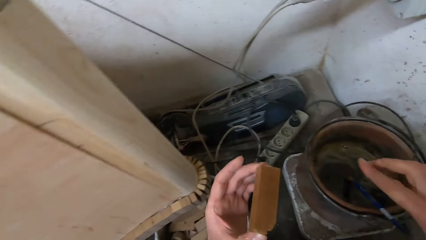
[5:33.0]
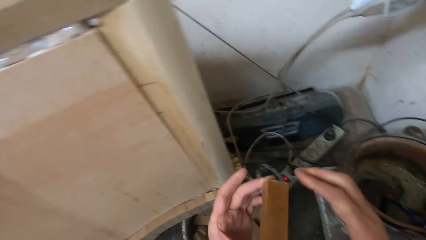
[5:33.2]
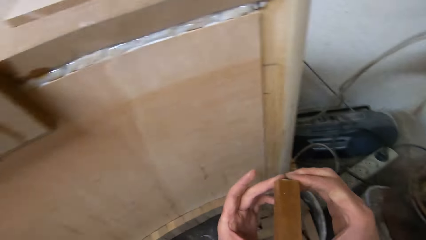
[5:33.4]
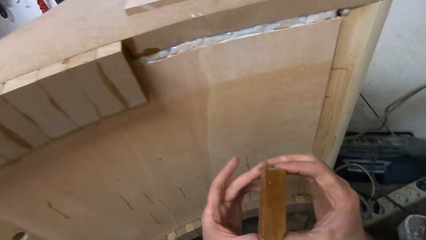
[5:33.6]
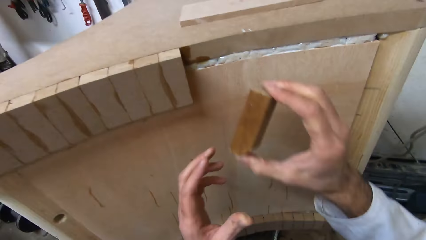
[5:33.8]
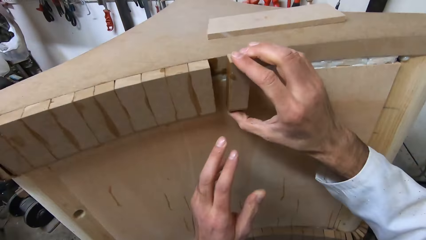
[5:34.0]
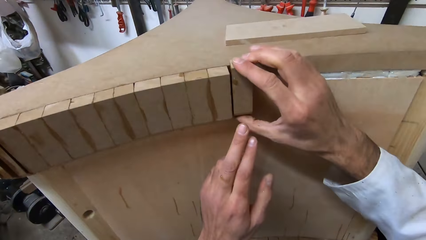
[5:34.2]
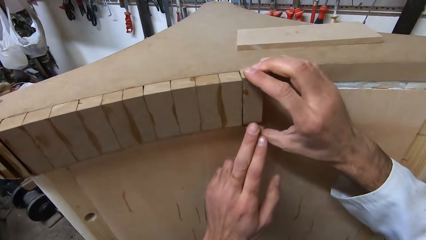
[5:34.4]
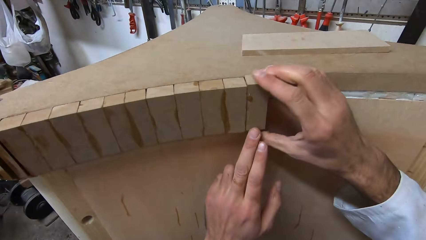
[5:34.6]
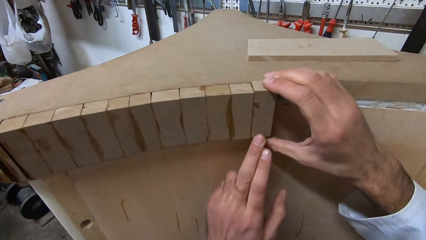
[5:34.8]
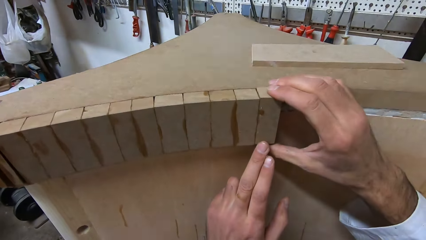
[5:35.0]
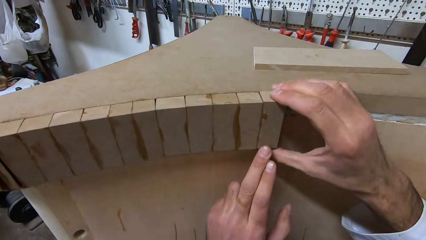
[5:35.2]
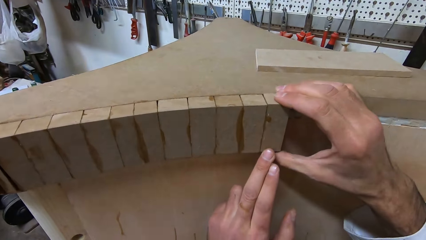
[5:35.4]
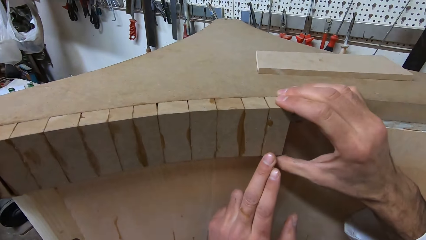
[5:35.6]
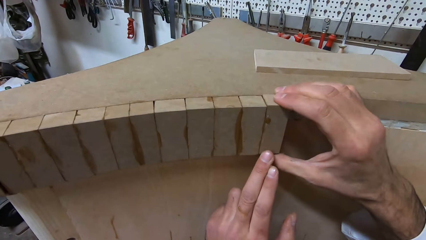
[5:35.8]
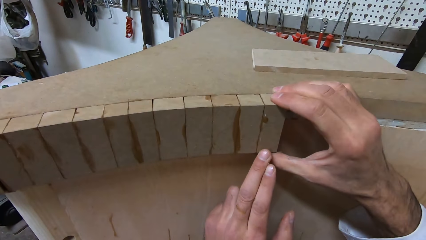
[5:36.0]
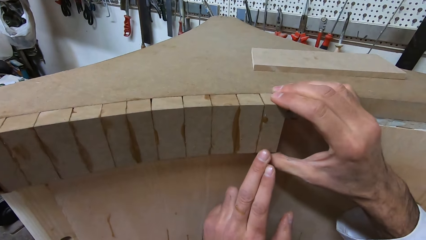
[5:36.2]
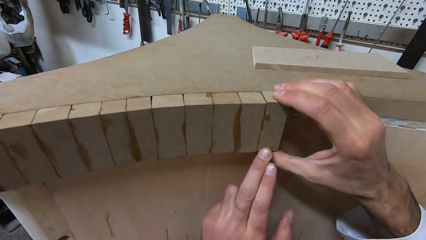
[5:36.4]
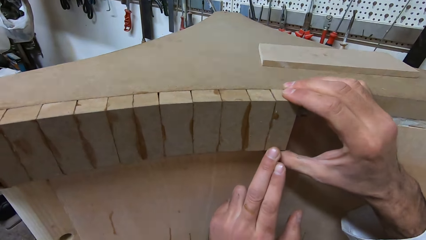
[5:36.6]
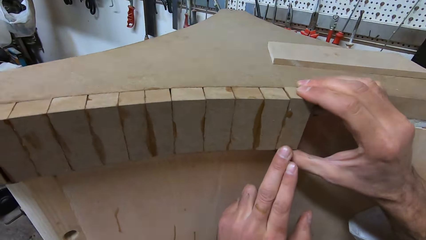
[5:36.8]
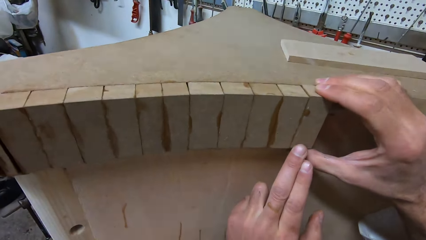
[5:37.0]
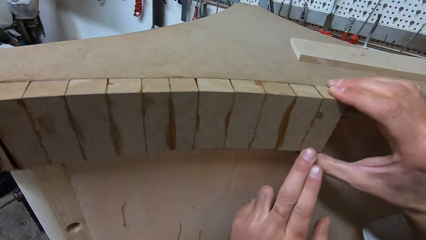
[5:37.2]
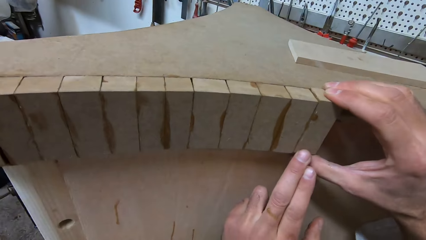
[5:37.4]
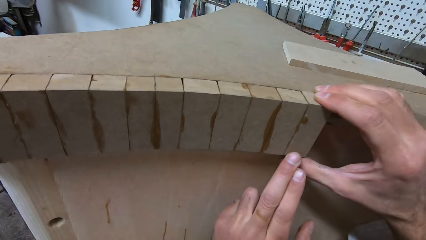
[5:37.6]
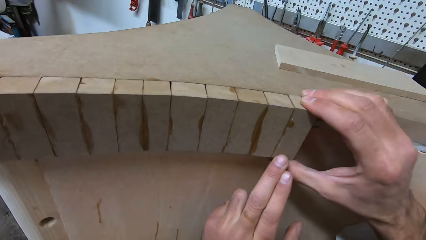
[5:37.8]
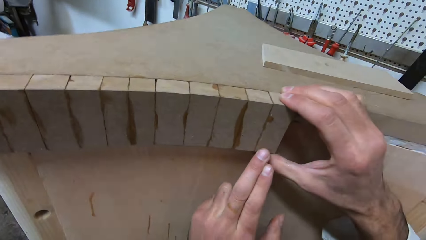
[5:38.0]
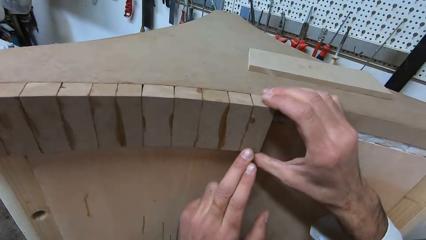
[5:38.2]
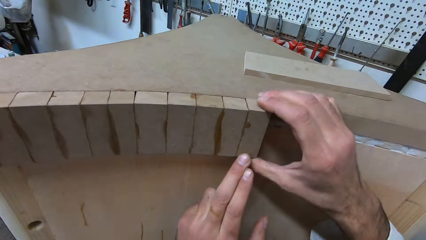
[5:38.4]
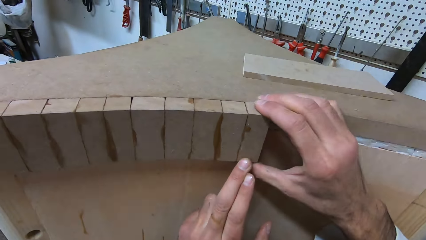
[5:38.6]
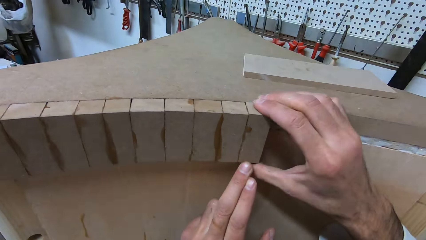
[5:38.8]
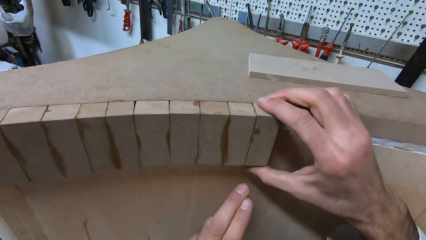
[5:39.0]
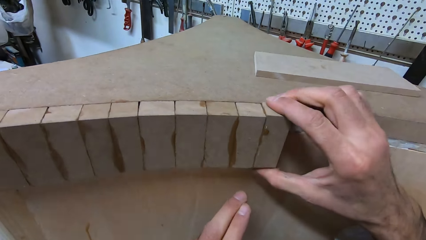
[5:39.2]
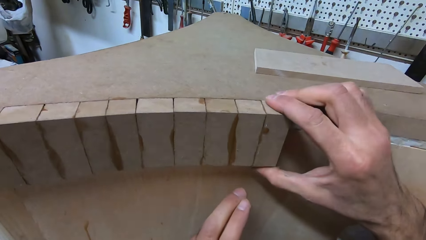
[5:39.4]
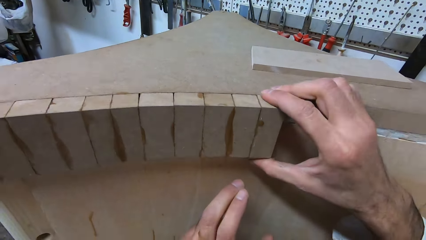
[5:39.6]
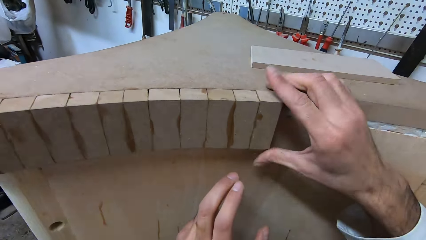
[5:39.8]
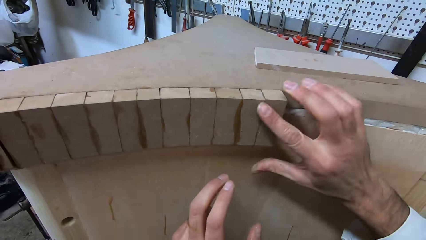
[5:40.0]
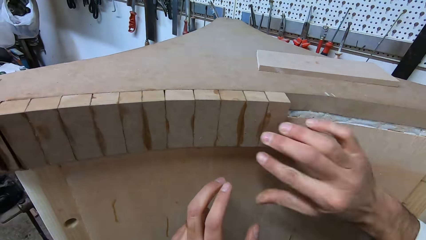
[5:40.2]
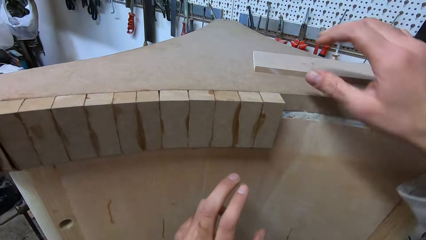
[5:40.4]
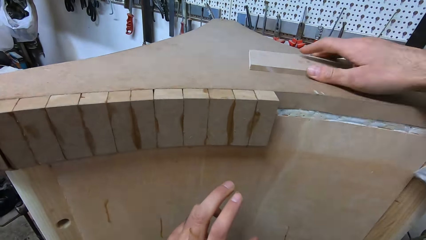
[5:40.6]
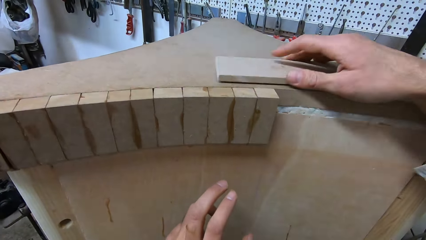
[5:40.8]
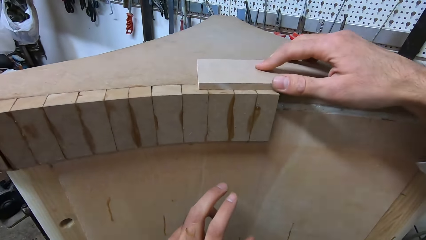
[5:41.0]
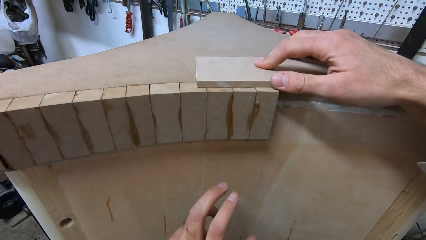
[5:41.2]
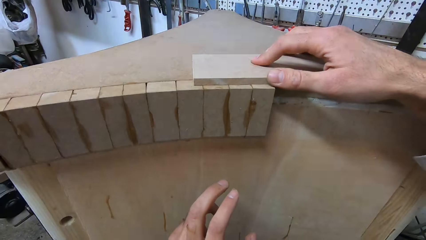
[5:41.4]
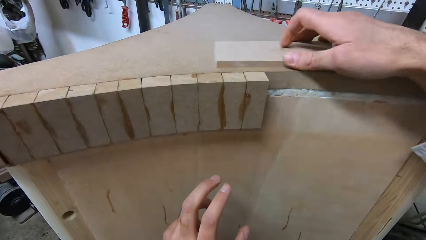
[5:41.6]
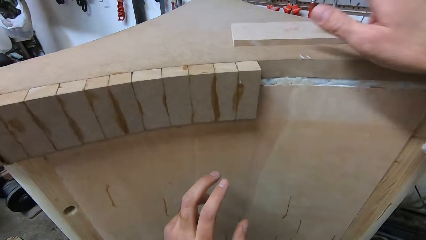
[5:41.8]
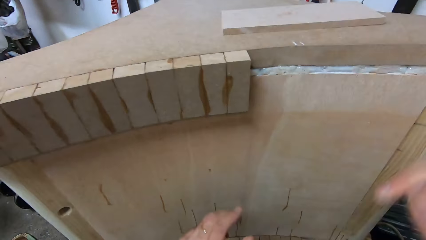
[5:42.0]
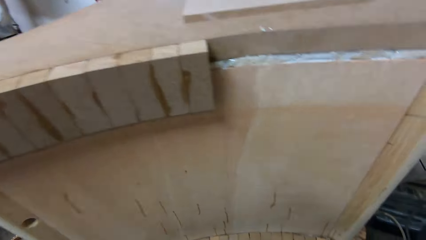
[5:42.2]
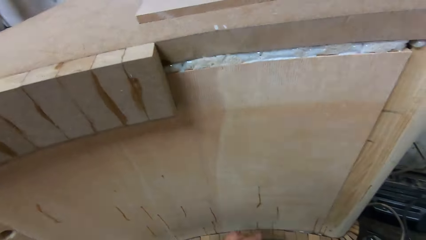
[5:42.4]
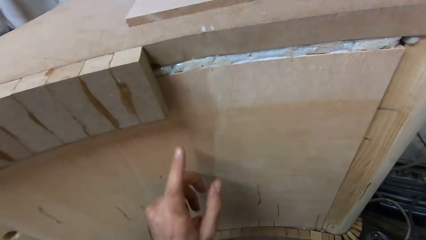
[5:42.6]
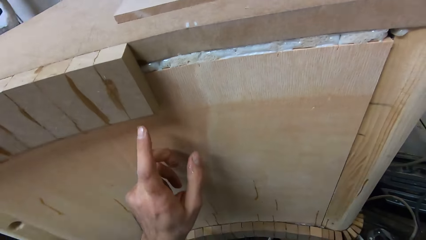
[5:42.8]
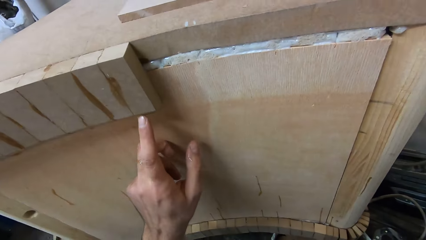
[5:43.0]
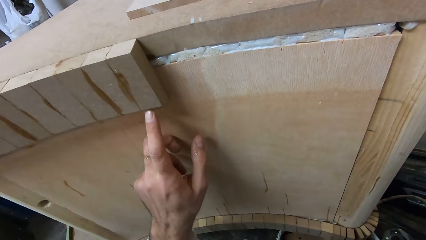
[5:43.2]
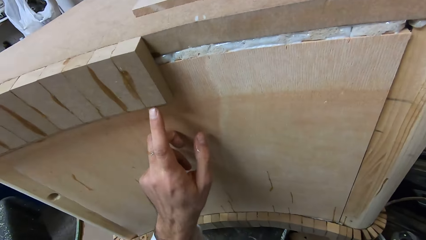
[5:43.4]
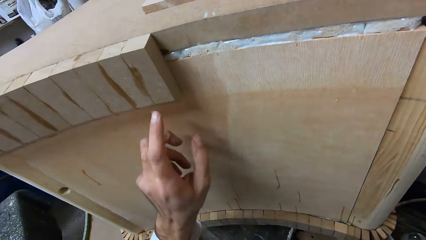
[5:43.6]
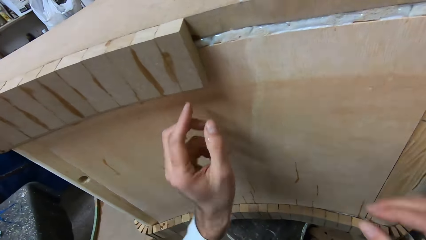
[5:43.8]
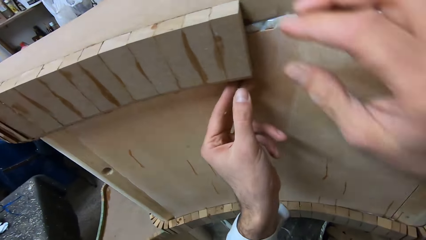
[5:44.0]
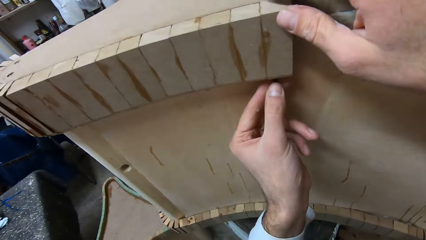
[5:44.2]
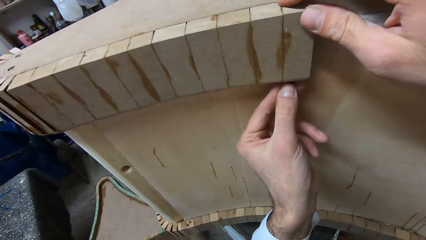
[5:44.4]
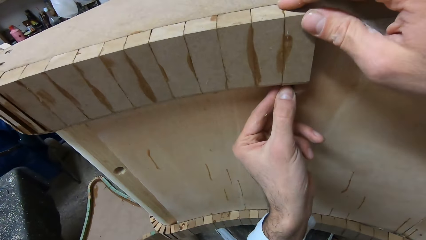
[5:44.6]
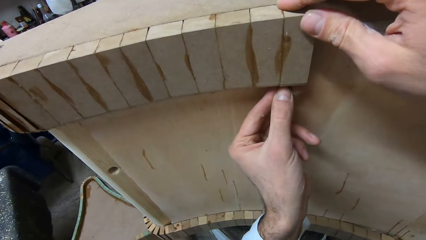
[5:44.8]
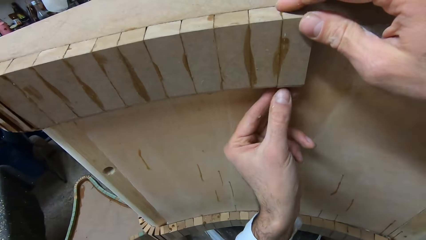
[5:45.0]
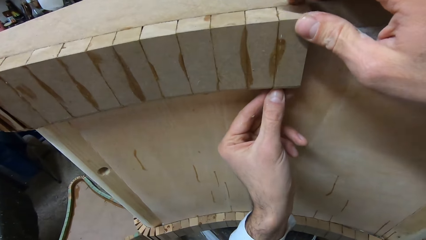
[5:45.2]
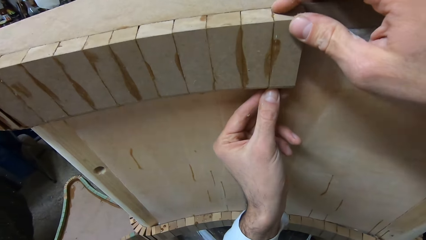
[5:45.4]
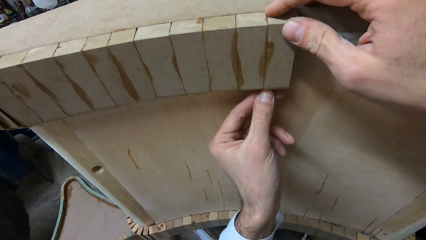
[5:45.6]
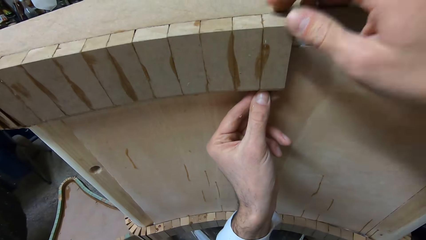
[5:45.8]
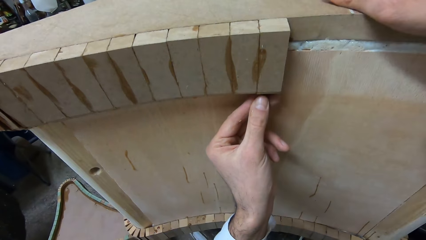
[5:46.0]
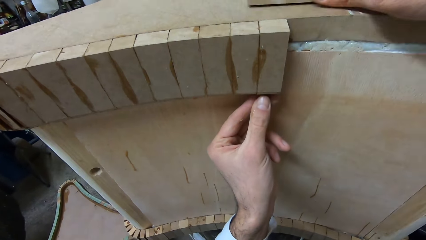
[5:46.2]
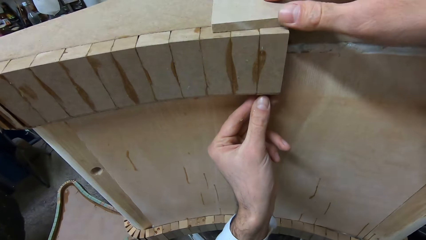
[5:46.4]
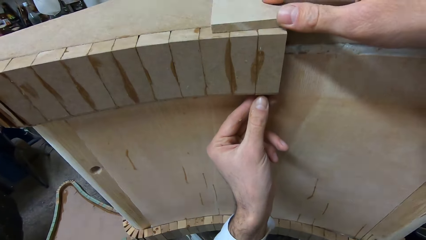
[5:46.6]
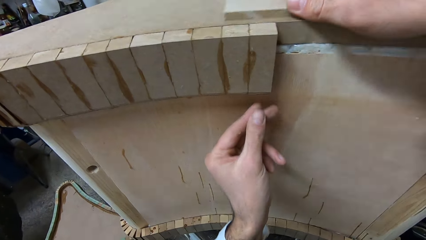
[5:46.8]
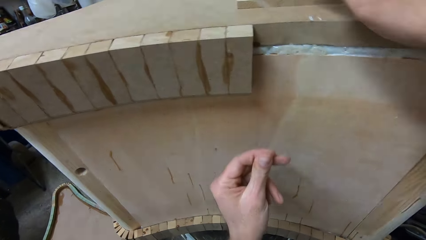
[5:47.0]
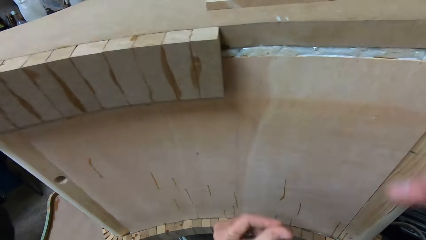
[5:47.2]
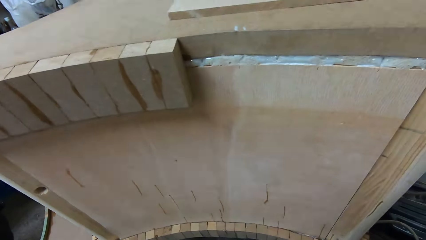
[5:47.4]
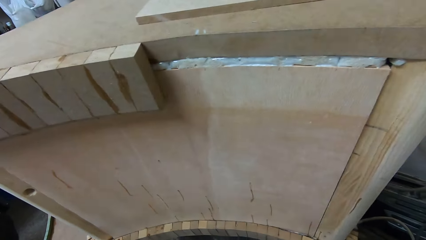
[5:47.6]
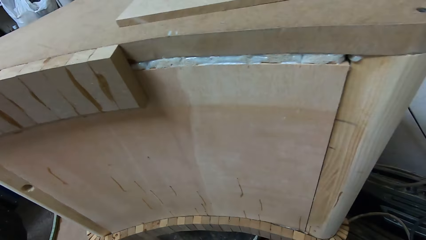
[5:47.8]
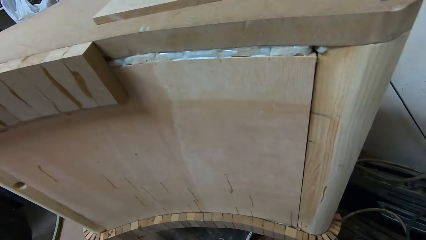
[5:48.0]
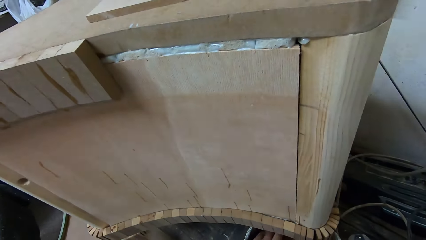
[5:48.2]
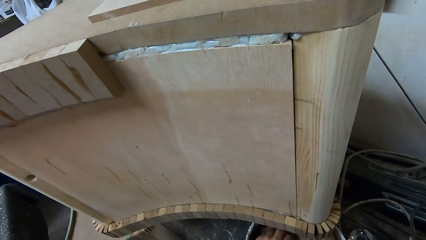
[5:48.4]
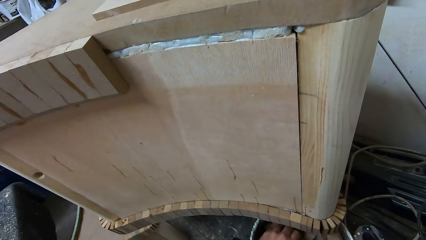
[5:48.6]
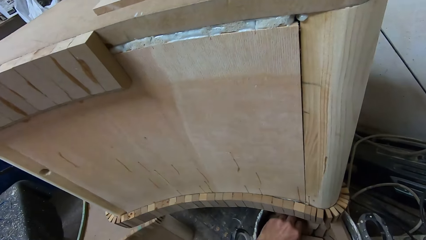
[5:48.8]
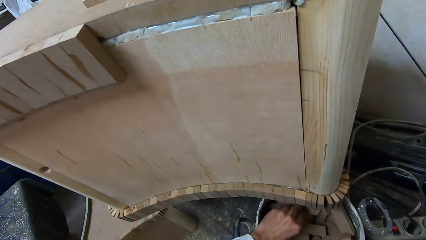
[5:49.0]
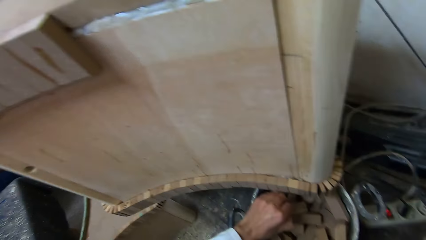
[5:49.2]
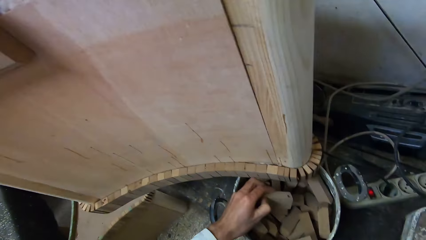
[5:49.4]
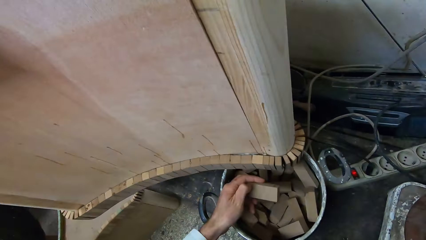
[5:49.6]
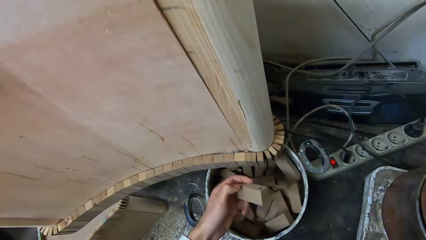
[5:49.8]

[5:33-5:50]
The camera wearer drops the glue brush into the bucket of glue. They put their right hand on the wood box. They take their left hand off the wood box. They attach the piece of wood to the furniture with both hands. They remove their left hand. They wipe off the glue on the body of the wood with their right hand. They move the wood on the top of the furniture. They put the piece of wood on the wood boxes. They move the wood on the top of the furniture. They place their left hand fingers on the wood box and remove their fingers from the table. They adjust the pieces of wood with both hands. They move the wood on the top of the furniture. They pick up a piece of wood from a bucket.
